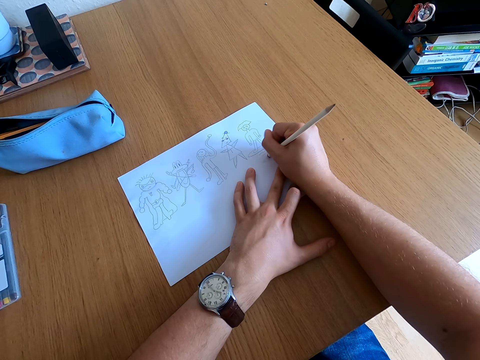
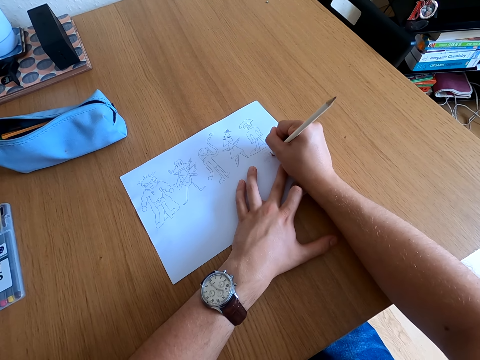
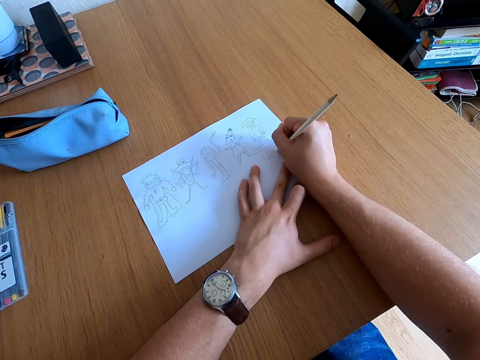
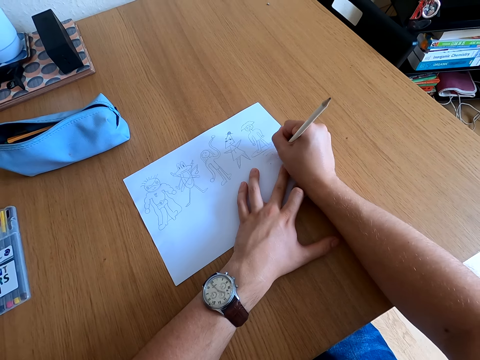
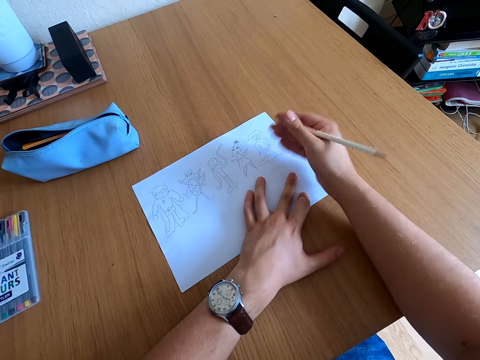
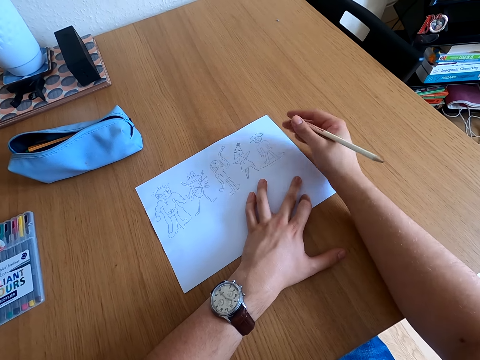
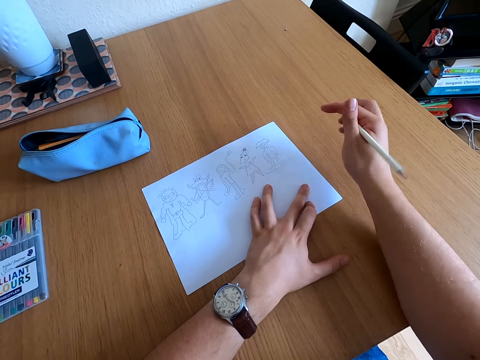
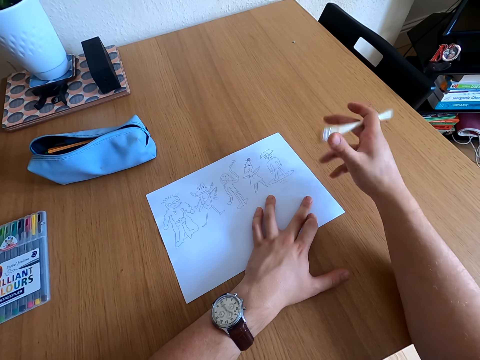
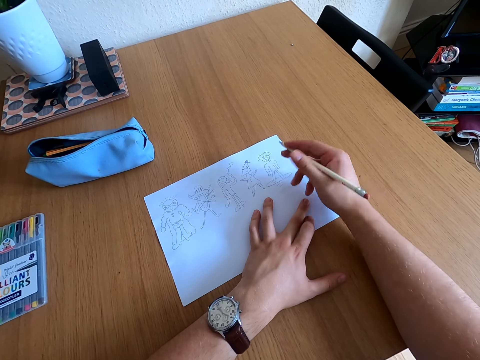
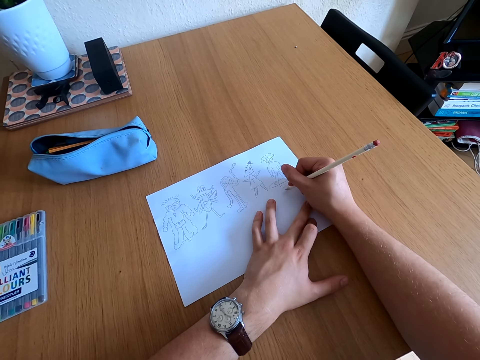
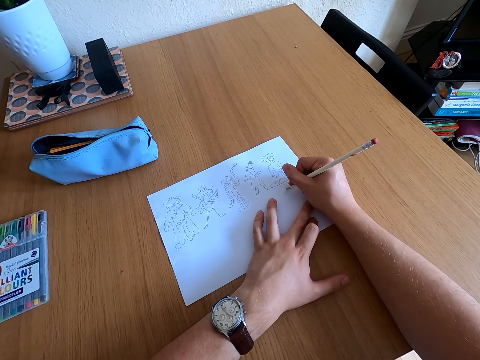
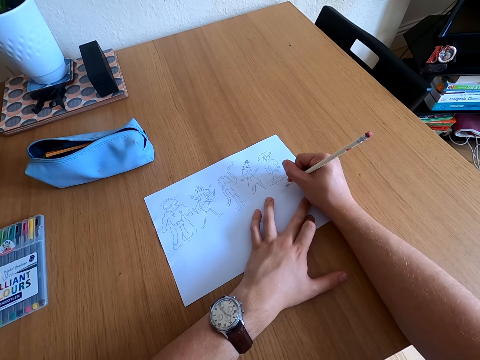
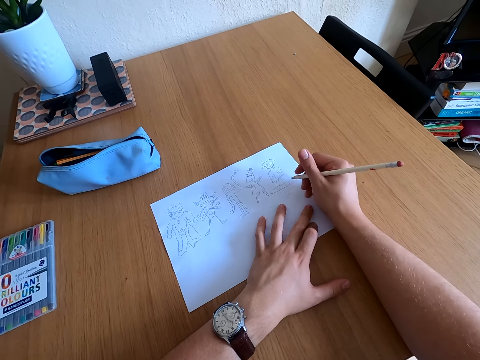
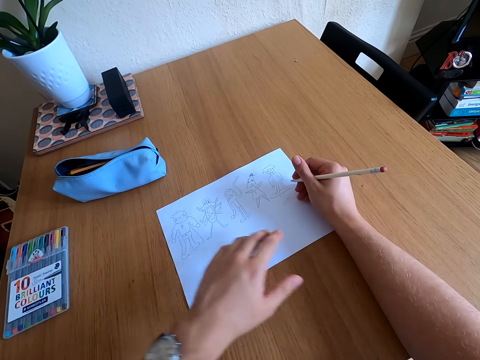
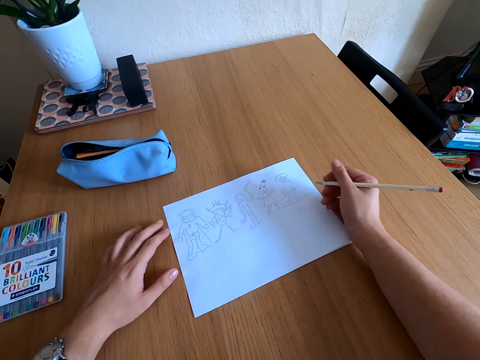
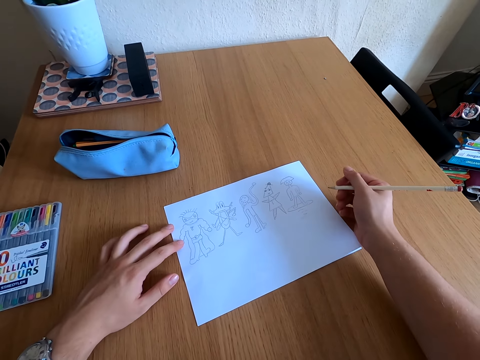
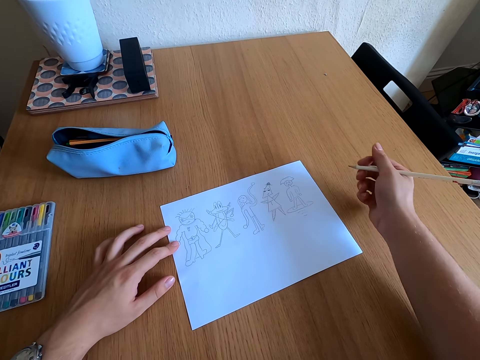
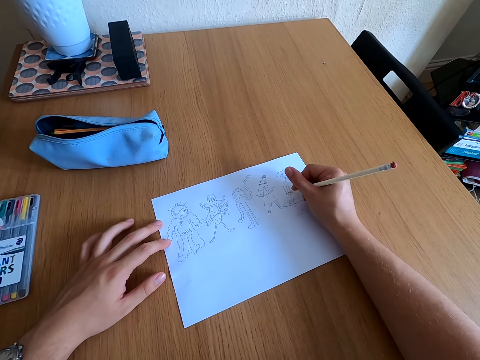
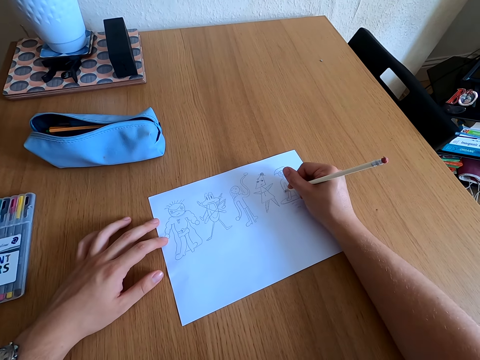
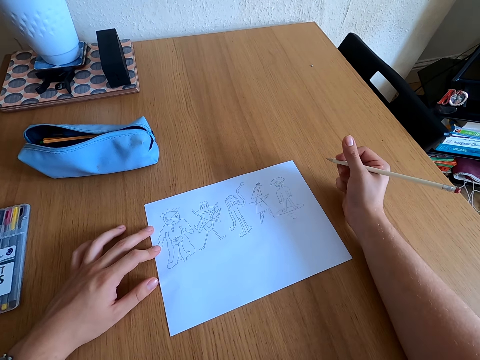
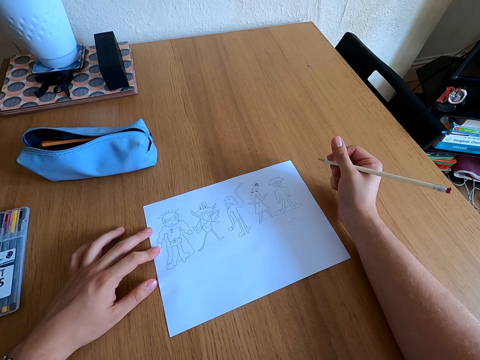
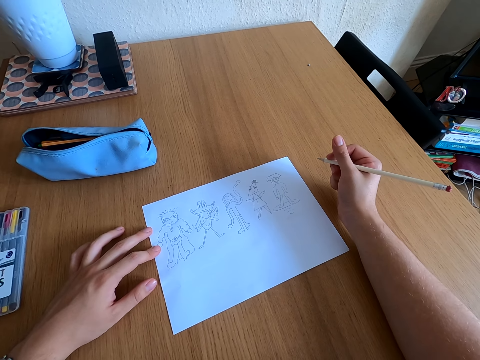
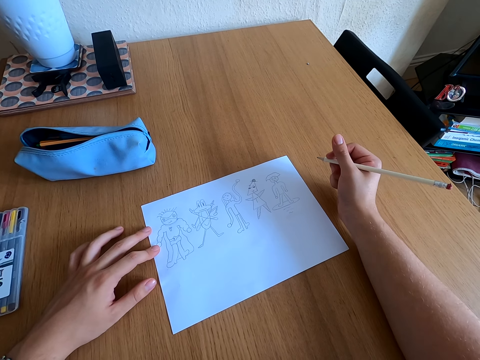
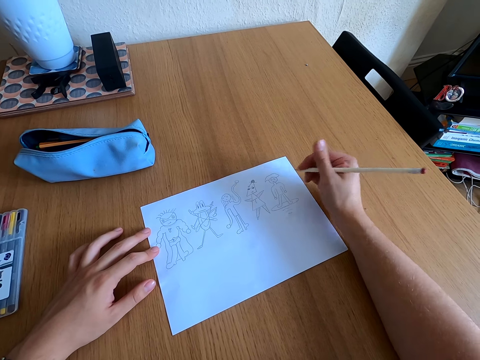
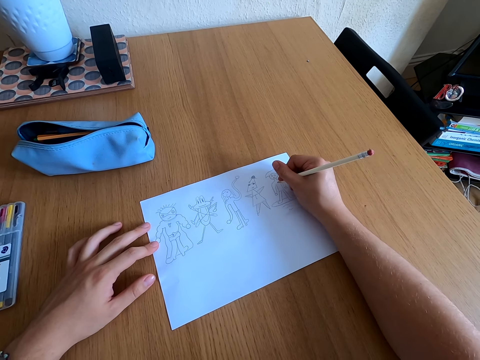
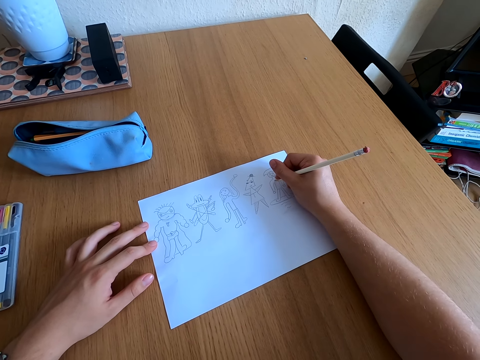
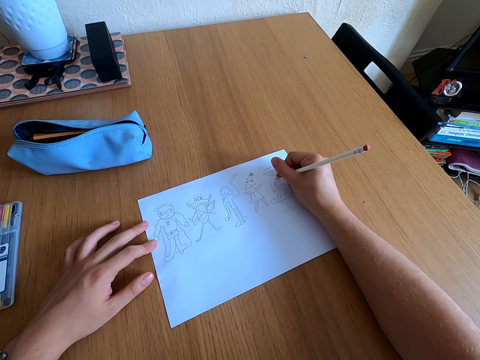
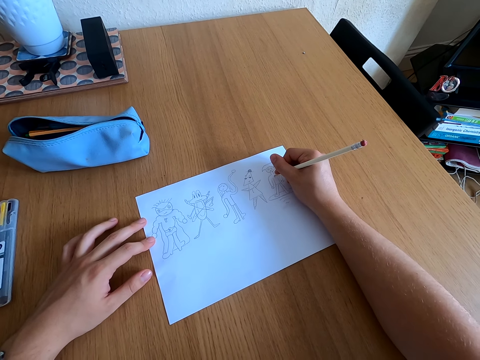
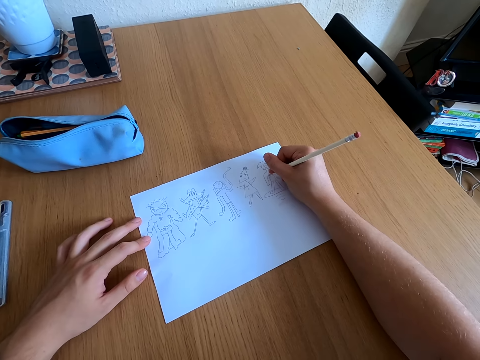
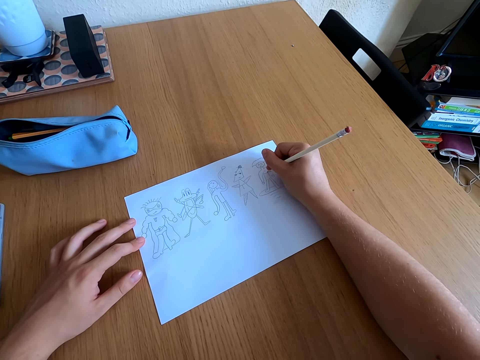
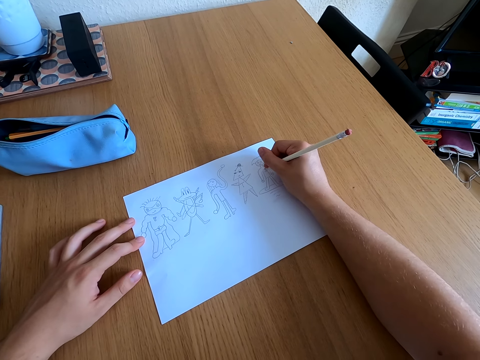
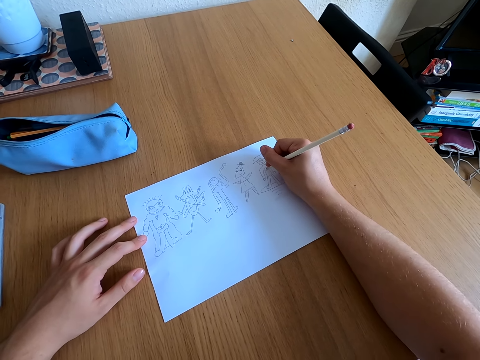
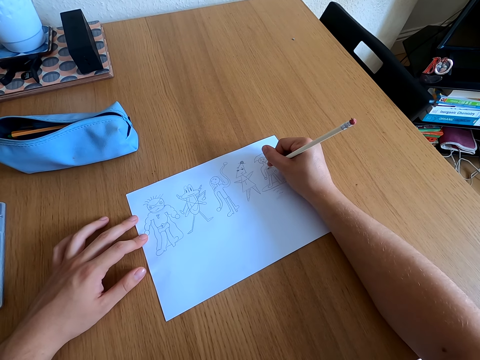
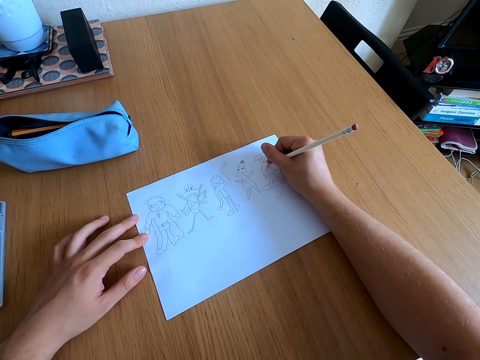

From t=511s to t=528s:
The camera wearer draws on a paper. They look at the drawing. They draw on the paper. They look at the drawing. They draw on the paper.

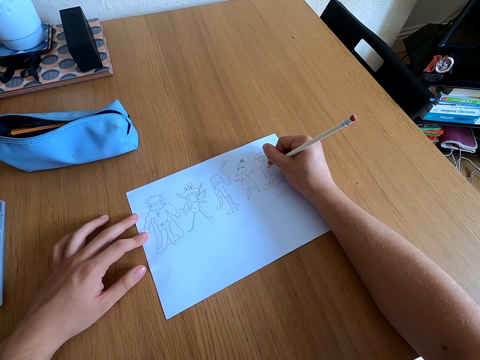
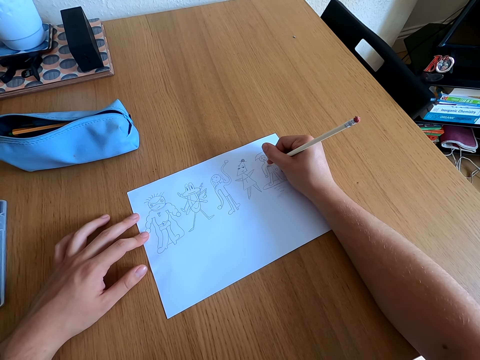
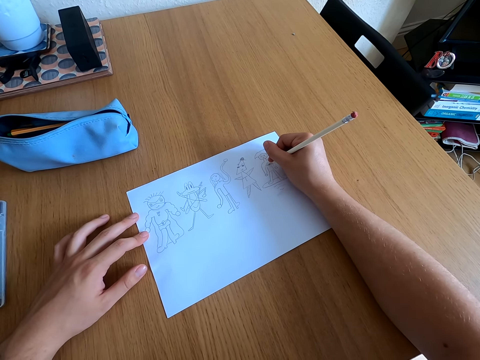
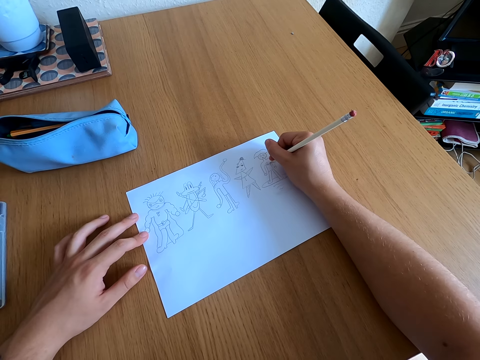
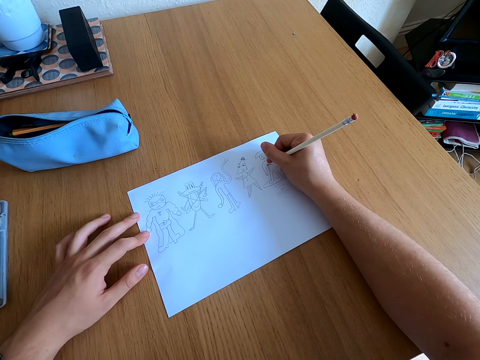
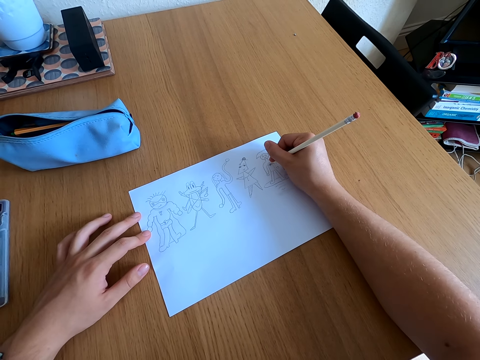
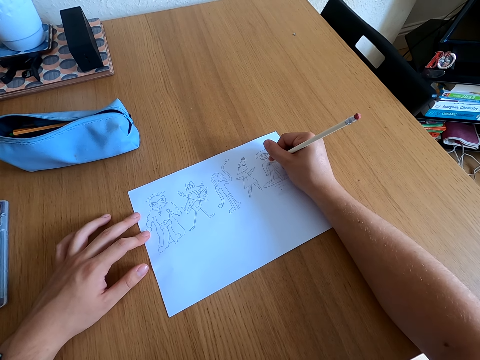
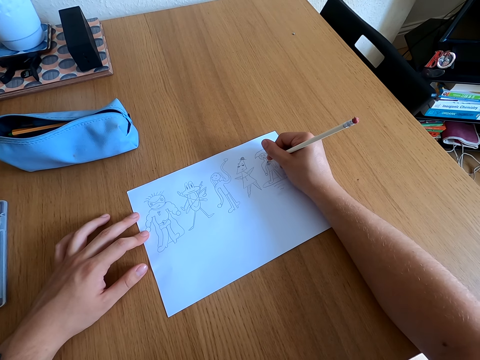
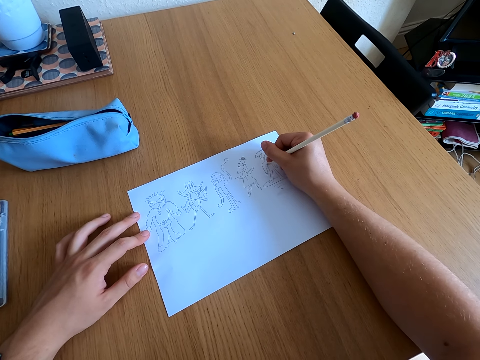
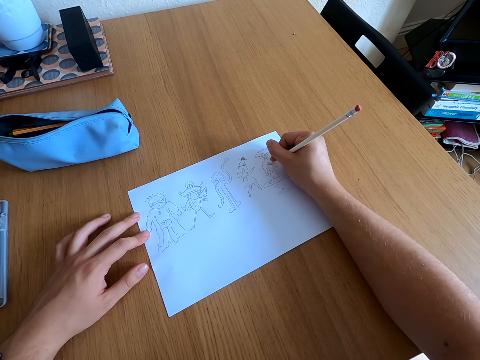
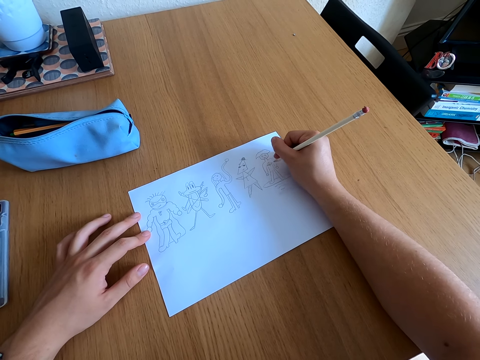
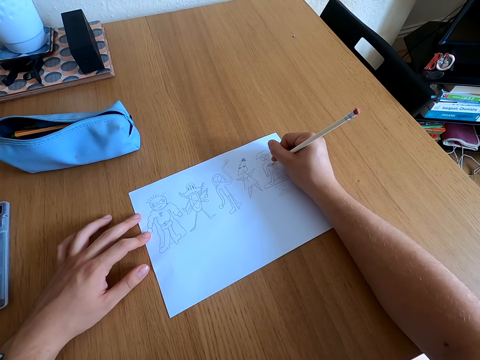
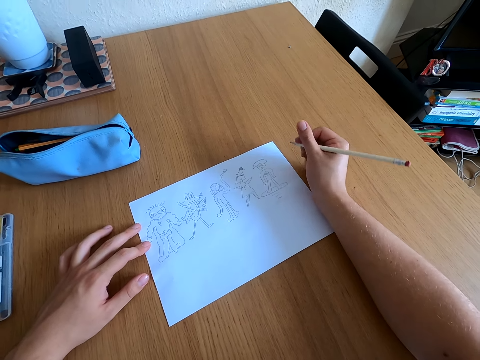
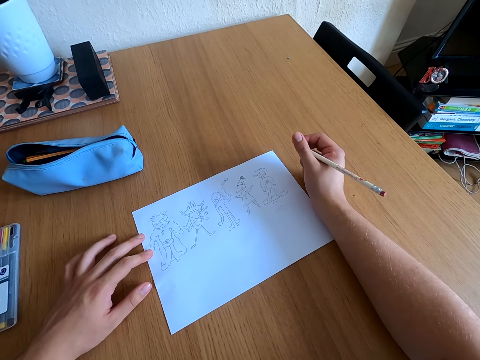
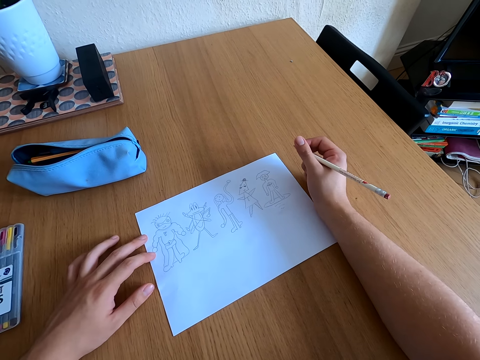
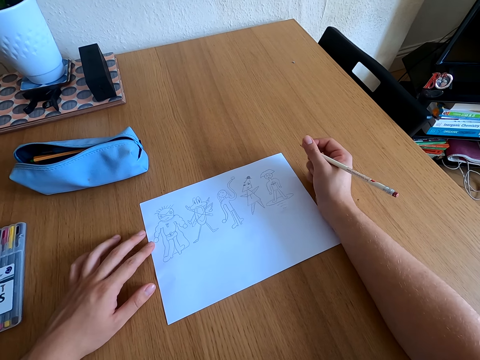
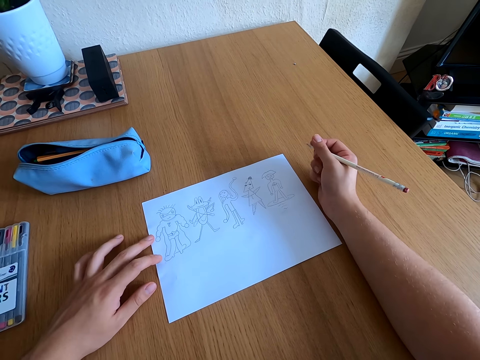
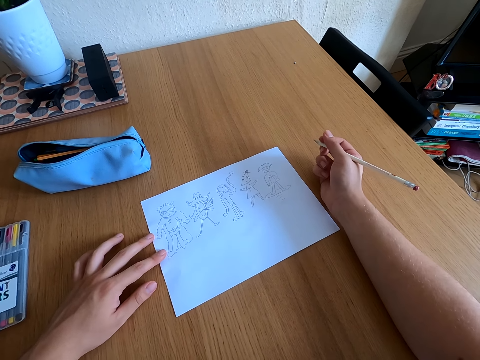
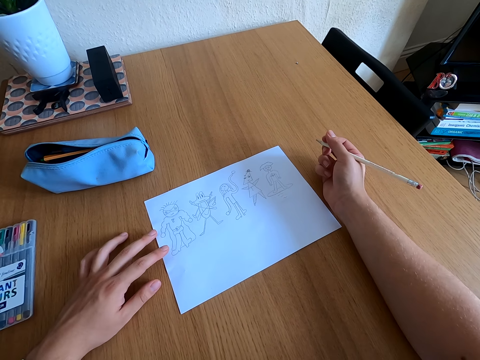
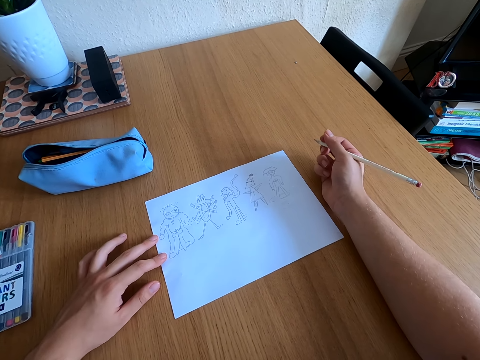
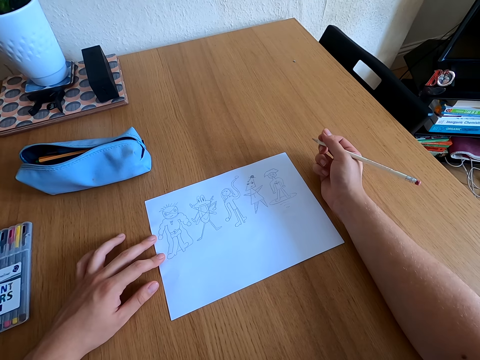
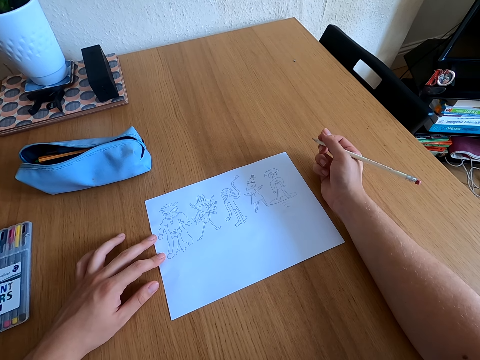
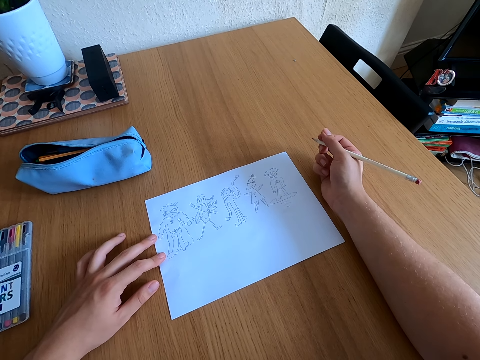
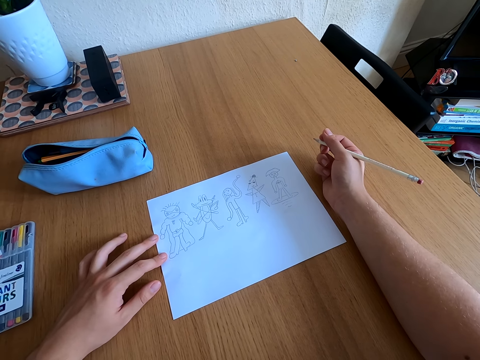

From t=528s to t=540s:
The camera wearer looks at the drawing.
